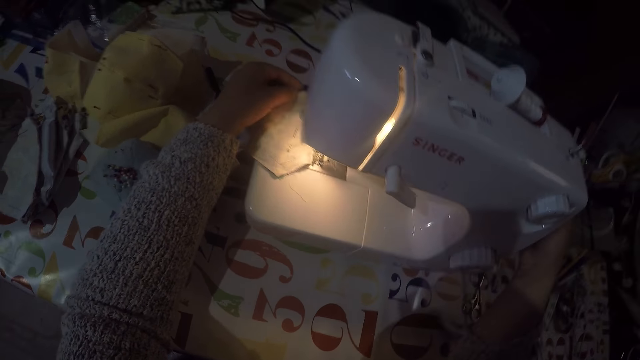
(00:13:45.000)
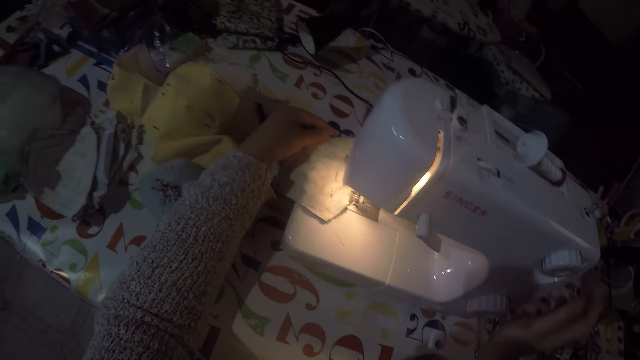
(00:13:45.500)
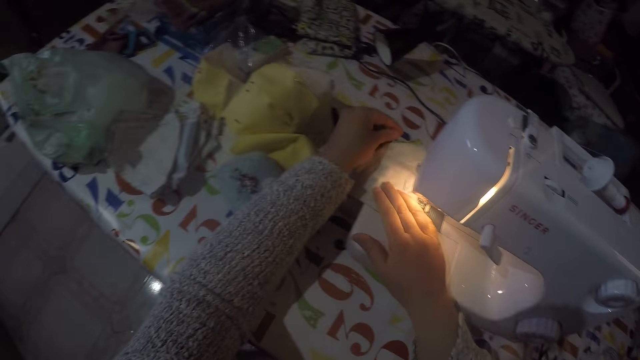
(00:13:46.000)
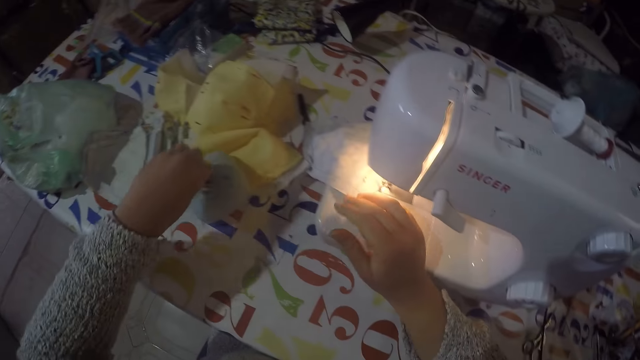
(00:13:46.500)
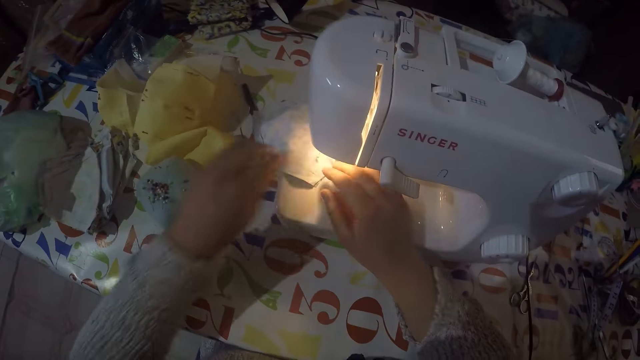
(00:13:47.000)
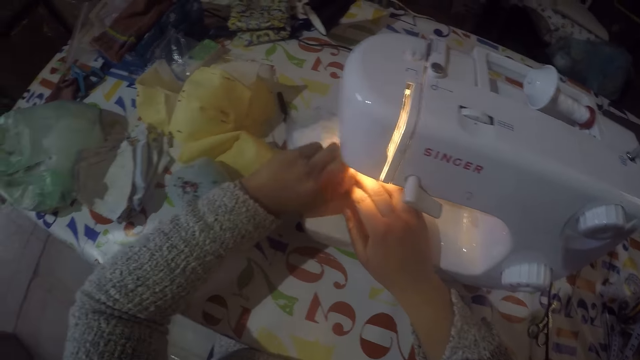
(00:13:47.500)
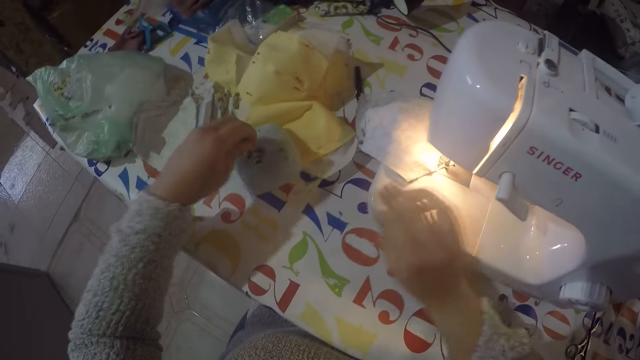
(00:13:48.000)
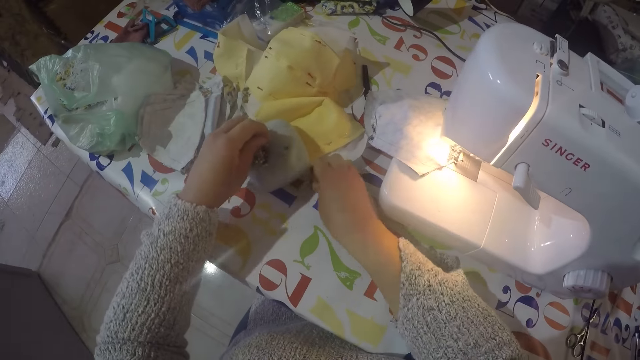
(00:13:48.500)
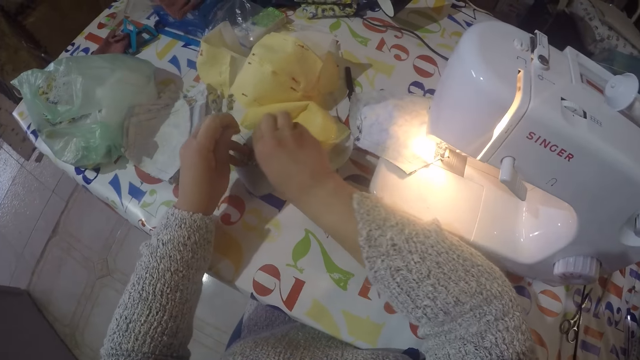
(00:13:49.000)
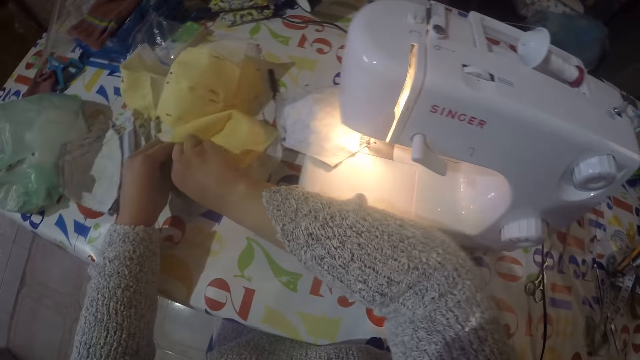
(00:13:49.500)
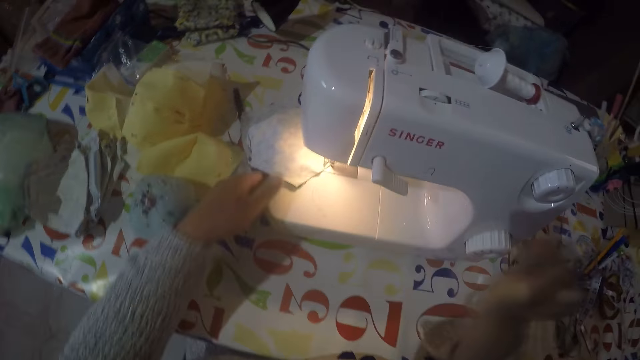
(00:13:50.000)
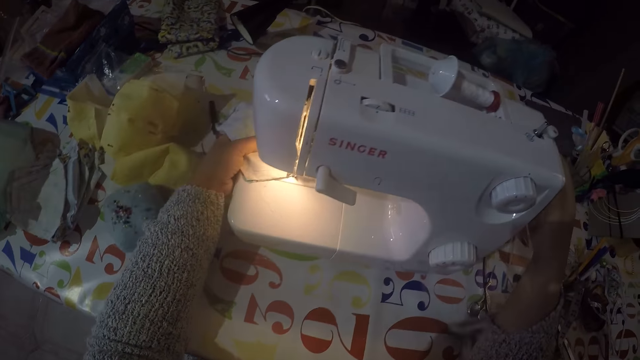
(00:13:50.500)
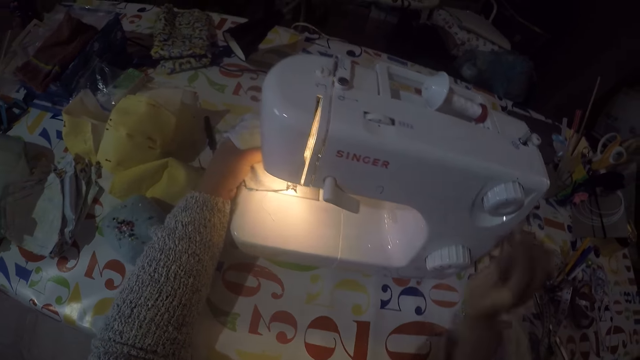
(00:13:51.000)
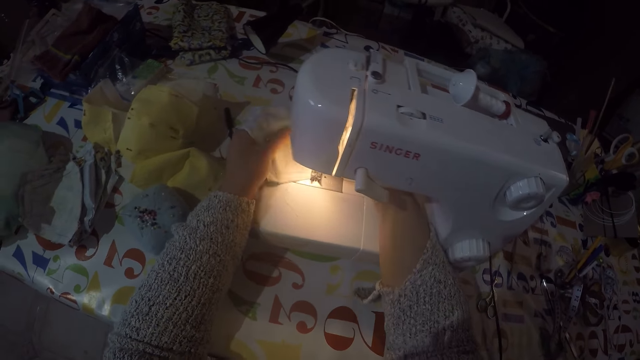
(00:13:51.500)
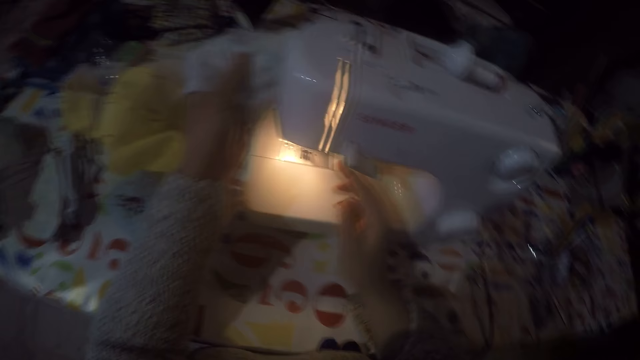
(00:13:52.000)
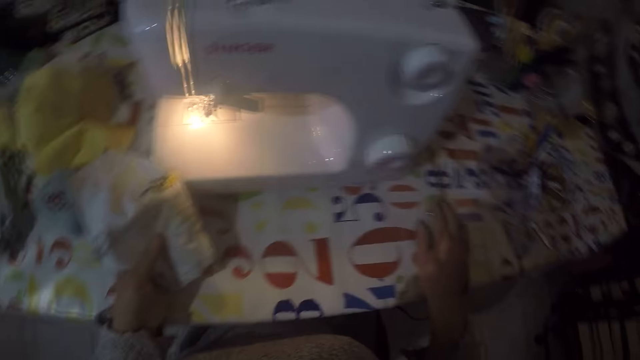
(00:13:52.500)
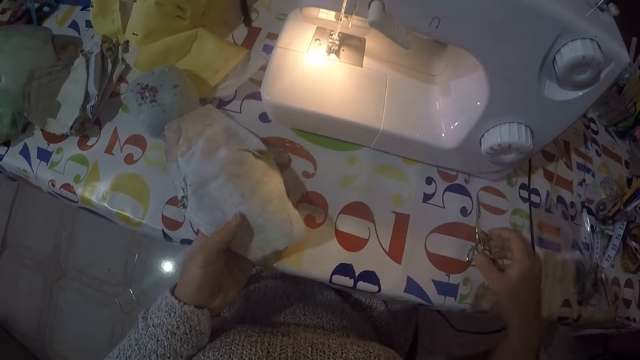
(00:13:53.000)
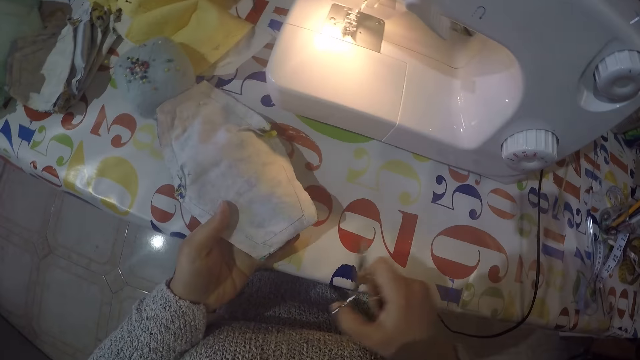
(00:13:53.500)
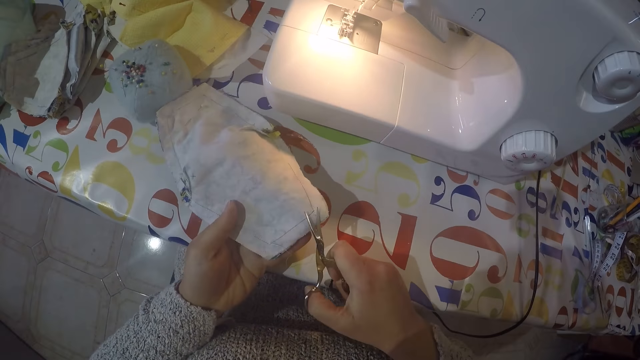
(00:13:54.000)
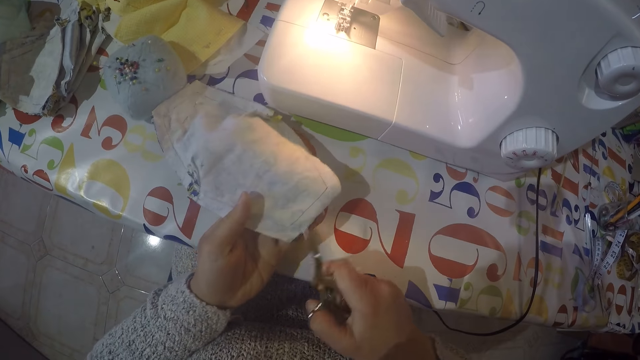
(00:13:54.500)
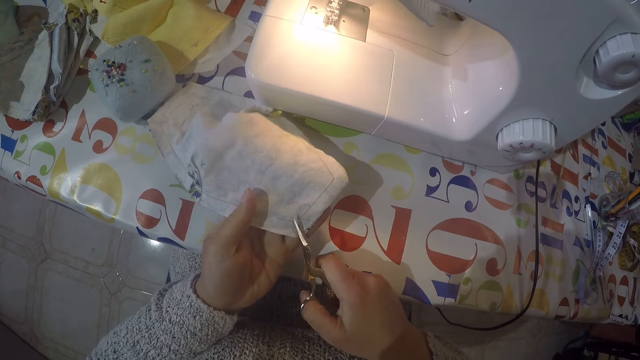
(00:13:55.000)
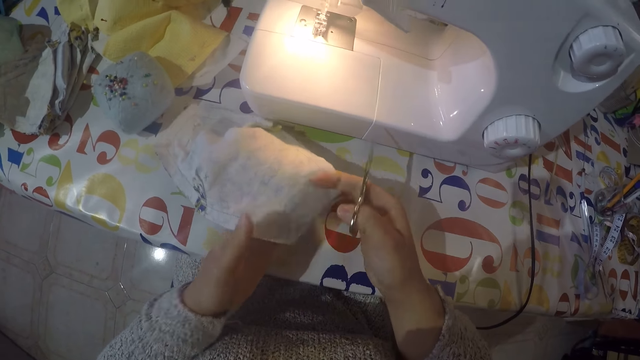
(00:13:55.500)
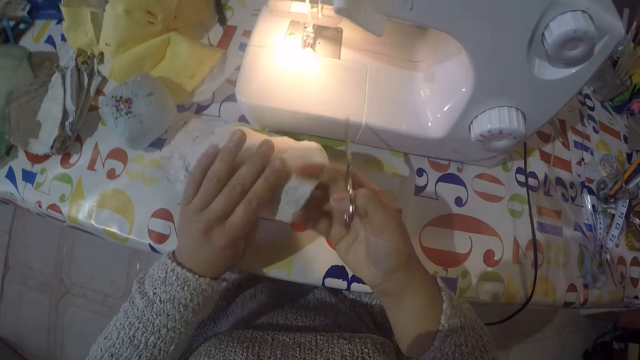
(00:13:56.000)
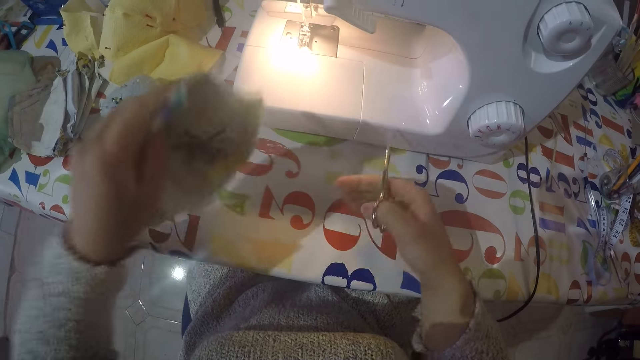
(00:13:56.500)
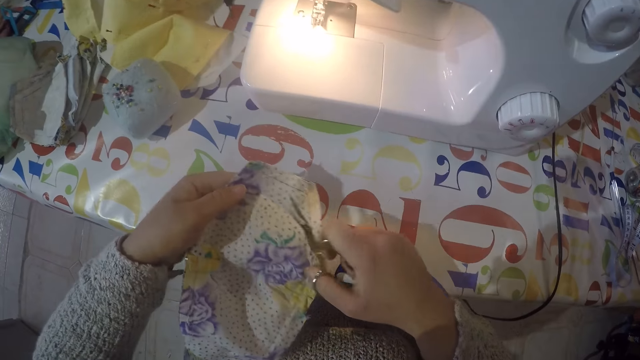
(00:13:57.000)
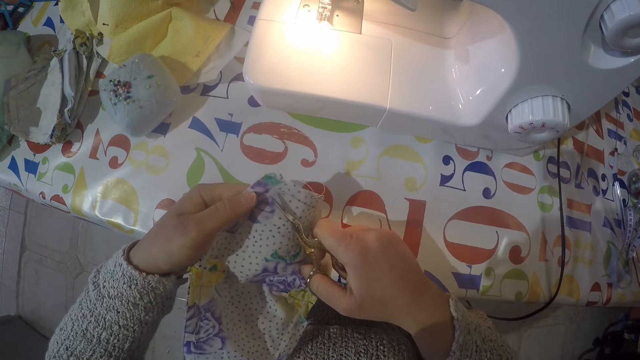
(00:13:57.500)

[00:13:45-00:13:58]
The camera wearer removes pins from the cloth. They remove the face mask from the sewing machine. They pick a pair of scissors from the sewing table. They cut the stitches on the face mask with the scissors.

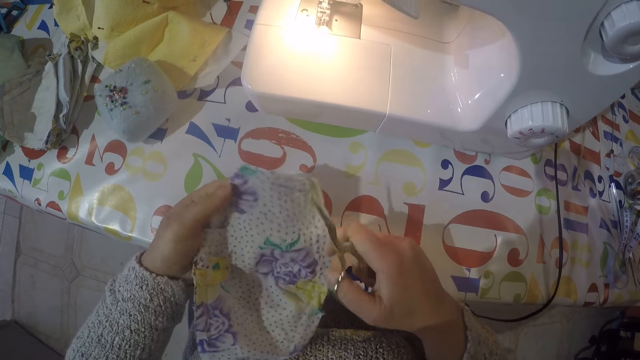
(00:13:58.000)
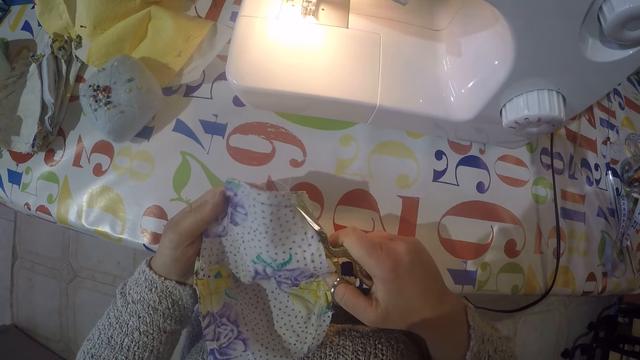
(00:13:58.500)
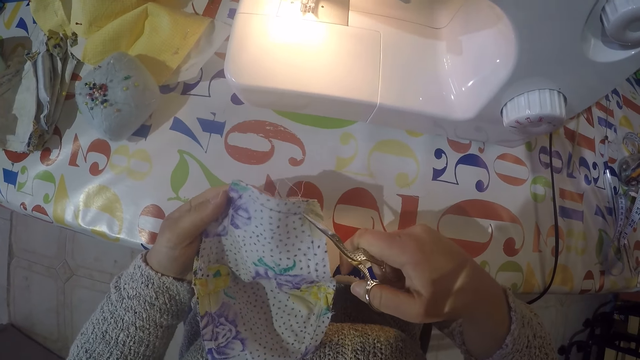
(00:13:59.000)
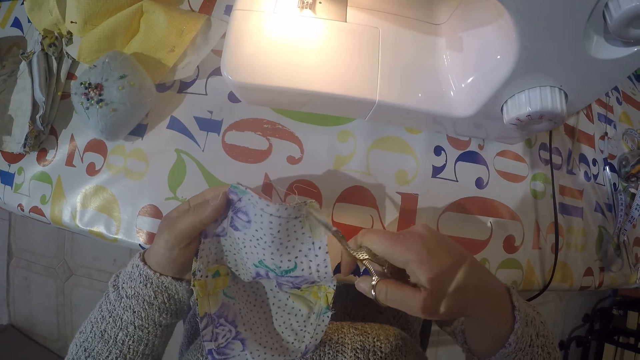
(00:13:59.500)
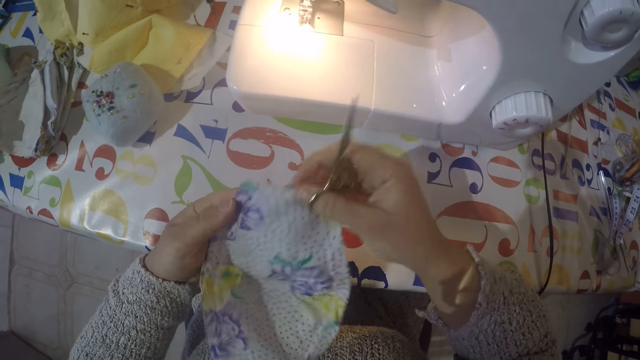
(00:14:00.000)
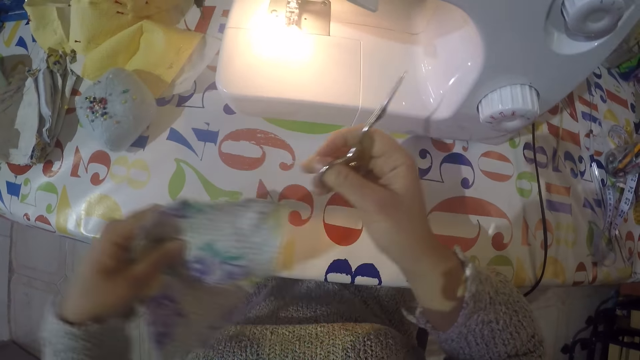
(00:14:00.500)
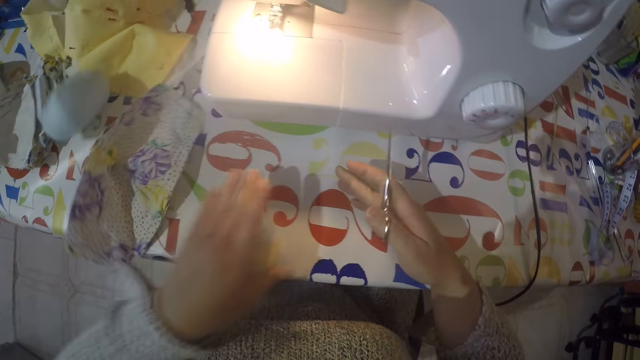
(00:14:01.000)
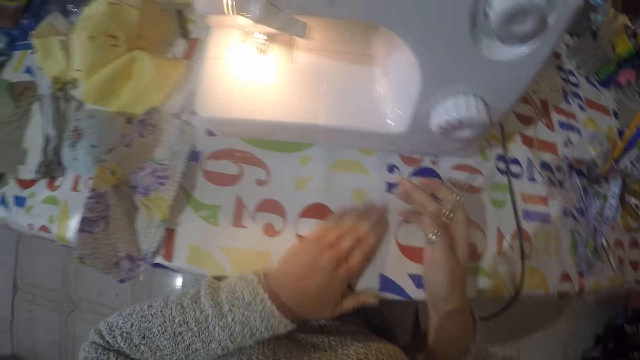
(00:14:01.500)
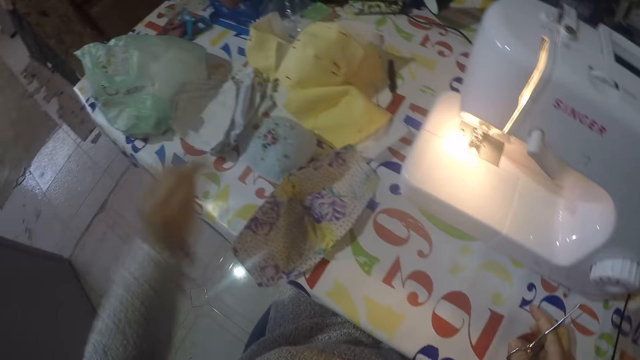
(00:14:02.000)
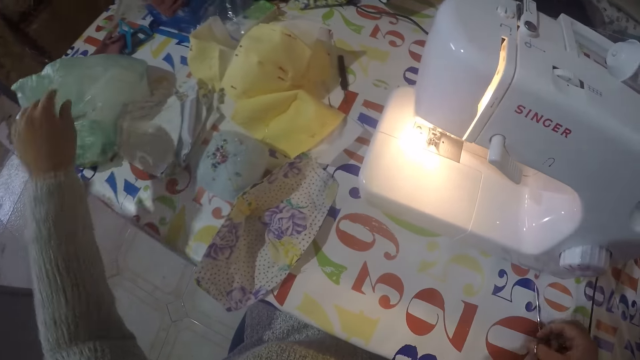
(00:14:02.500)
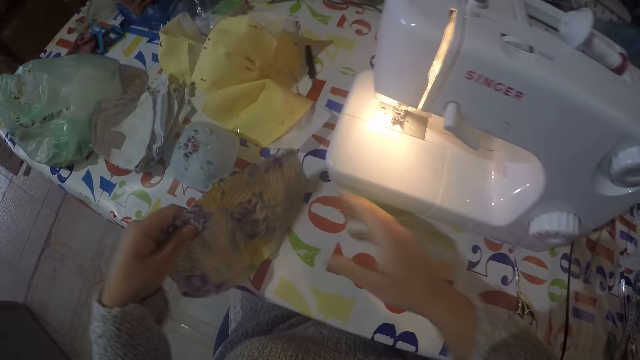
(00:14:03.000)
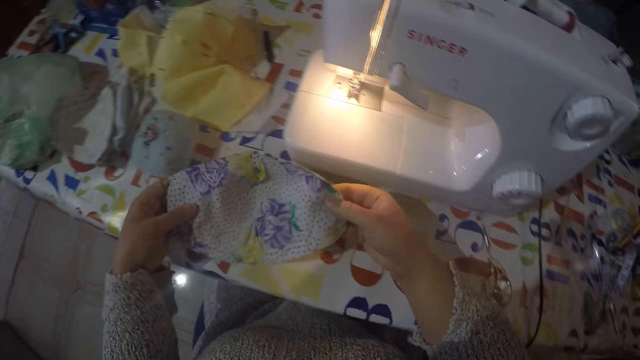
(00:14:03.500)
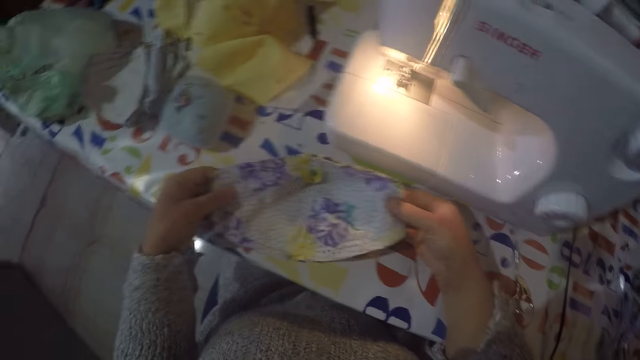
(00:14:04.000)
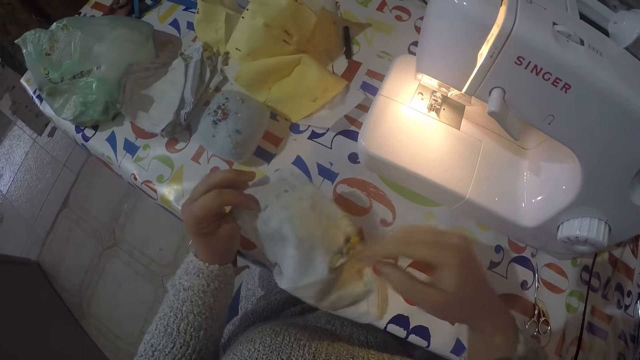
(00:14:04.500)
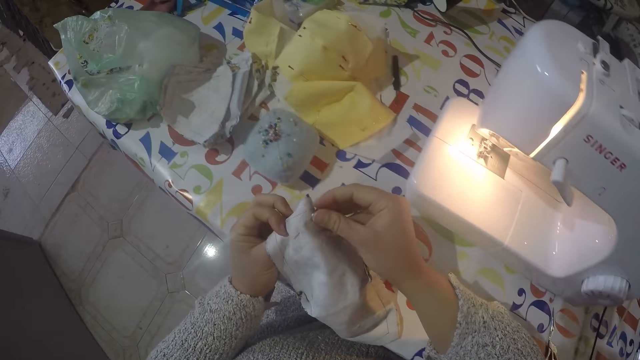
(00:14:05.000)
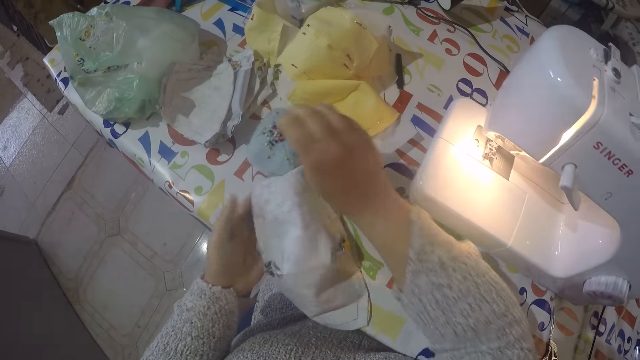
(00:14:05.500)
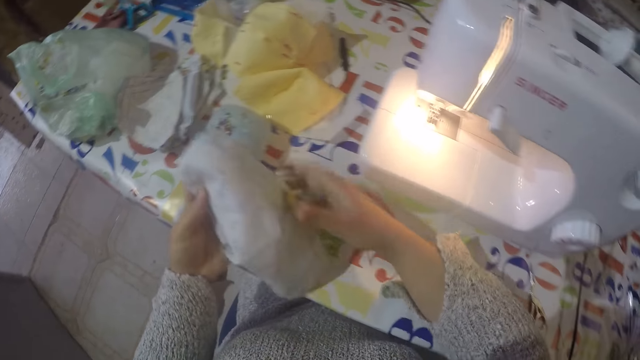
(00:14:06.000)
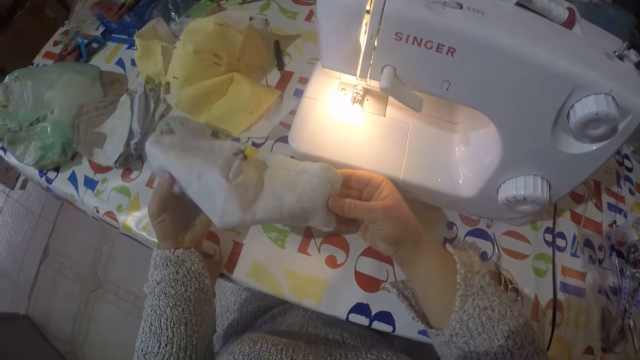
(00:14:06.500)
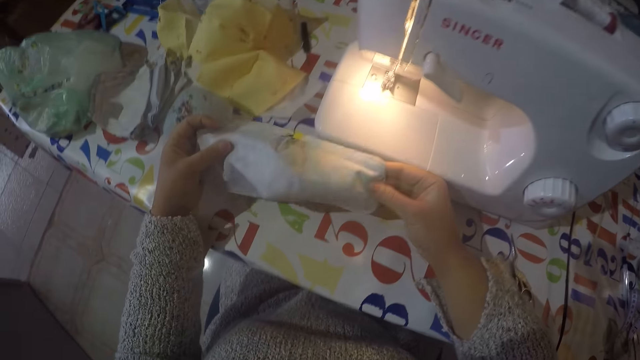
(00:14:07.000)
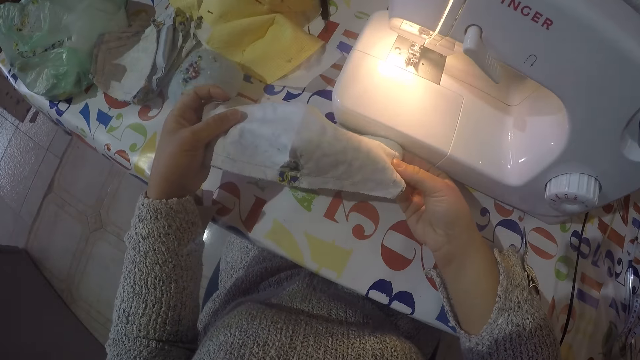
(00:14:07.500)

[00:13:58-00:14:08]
The camera wearer puts the piece of face mask on the sewing table. She wipes the sewing table with her hand. She puts the dirt on the polythene bag on the table. She picks the face mask. She removes pins from the face mask.
